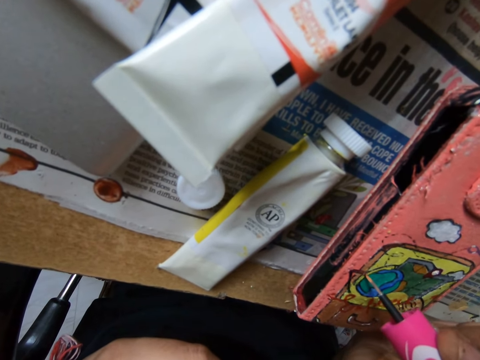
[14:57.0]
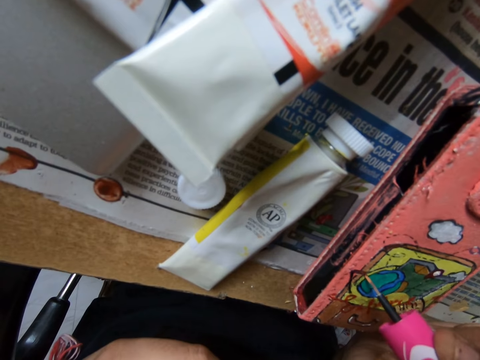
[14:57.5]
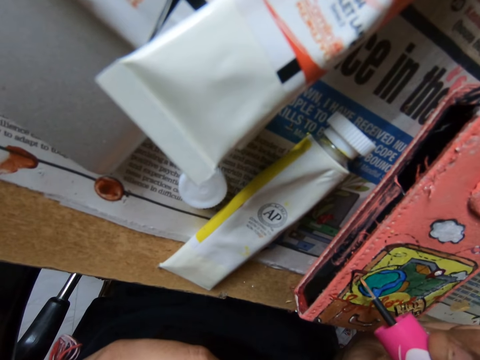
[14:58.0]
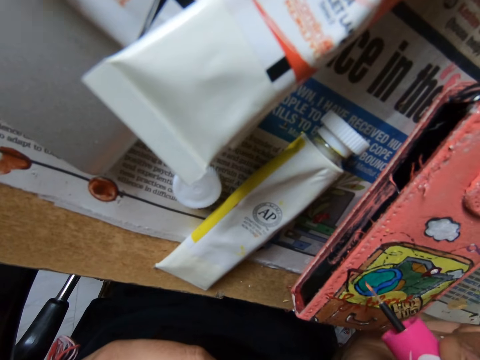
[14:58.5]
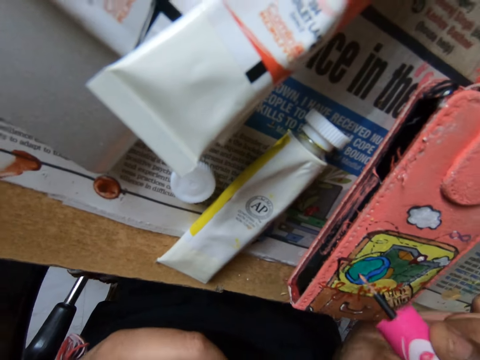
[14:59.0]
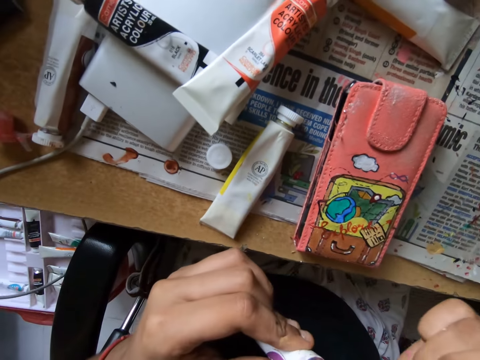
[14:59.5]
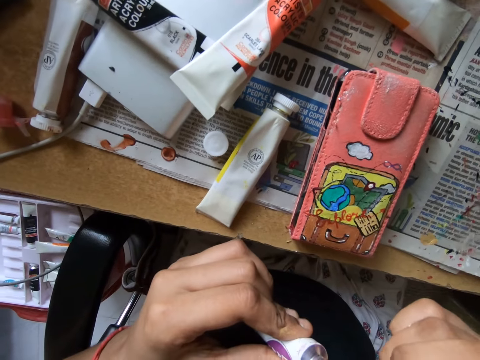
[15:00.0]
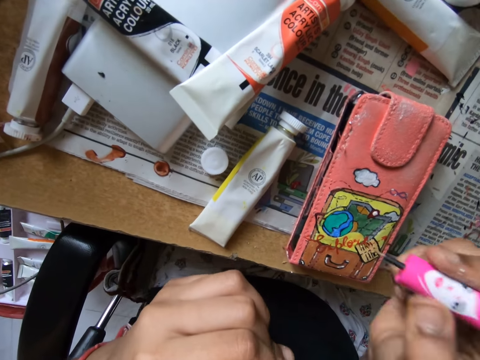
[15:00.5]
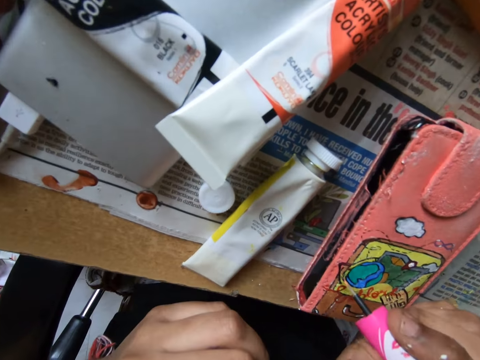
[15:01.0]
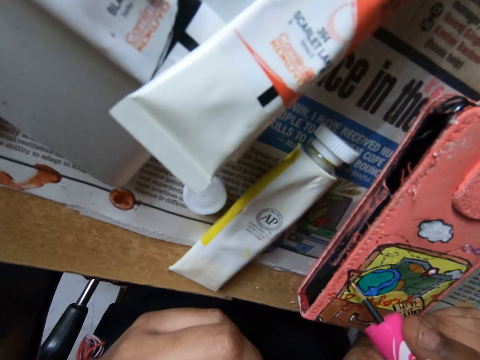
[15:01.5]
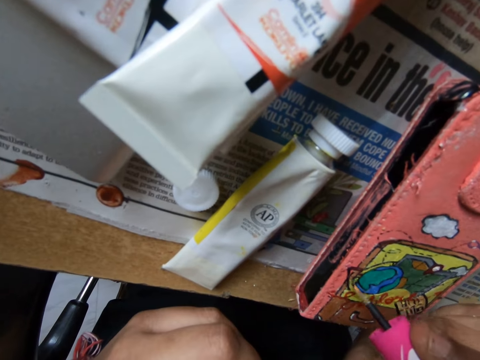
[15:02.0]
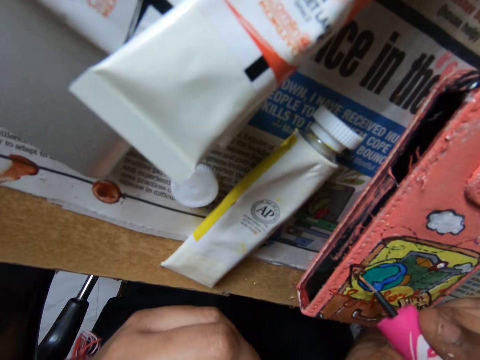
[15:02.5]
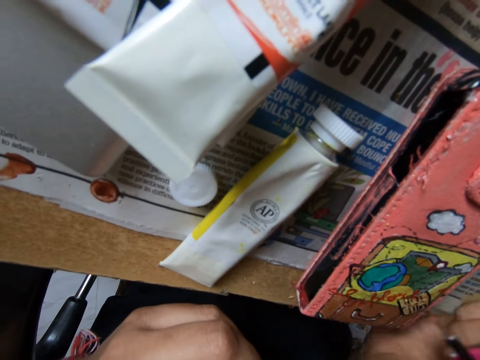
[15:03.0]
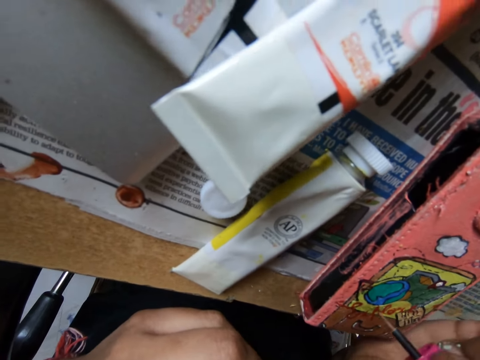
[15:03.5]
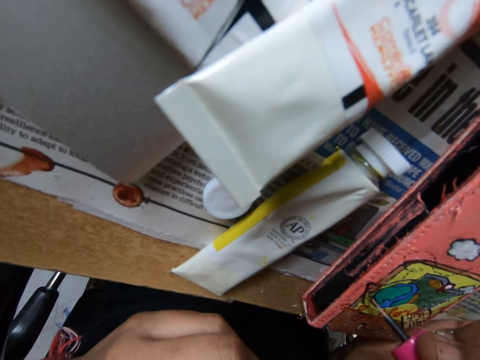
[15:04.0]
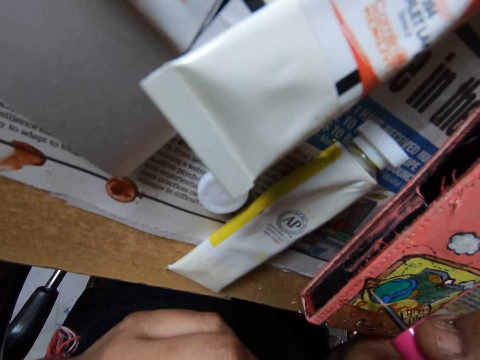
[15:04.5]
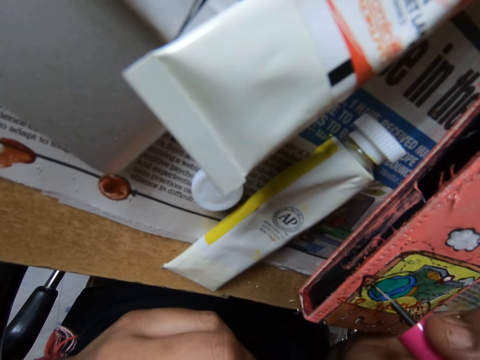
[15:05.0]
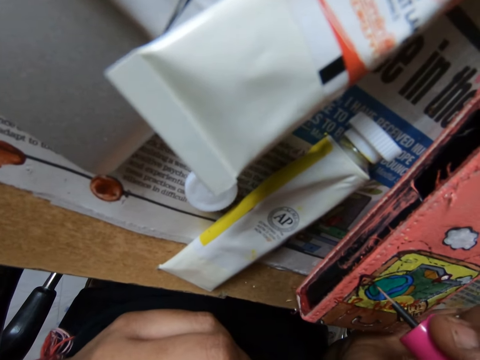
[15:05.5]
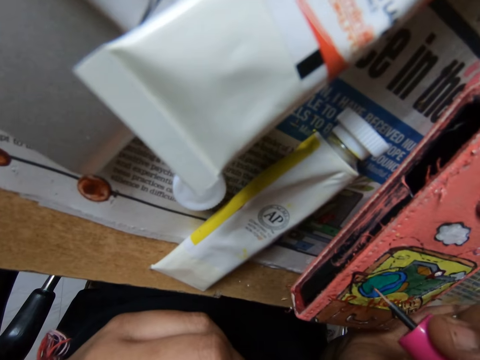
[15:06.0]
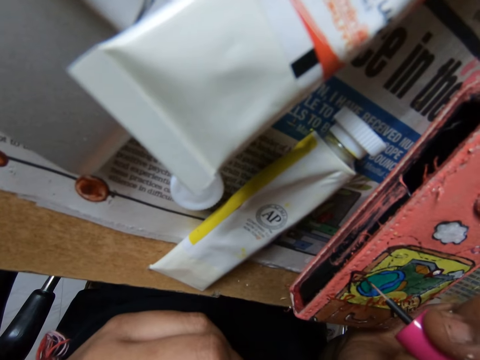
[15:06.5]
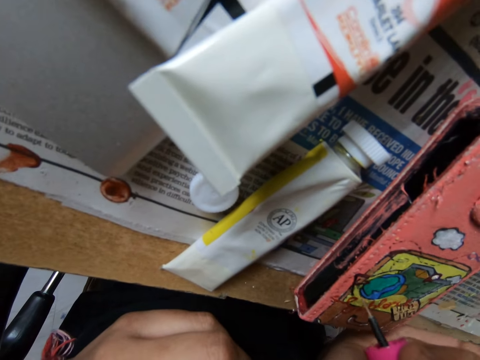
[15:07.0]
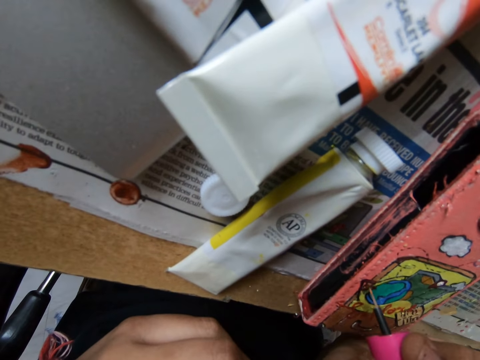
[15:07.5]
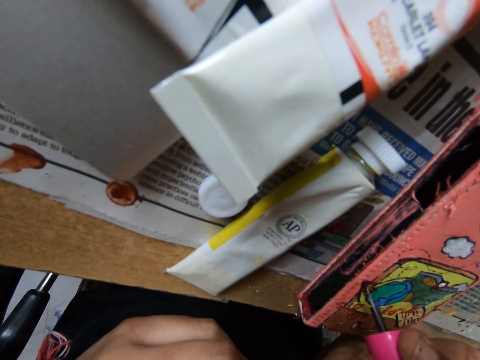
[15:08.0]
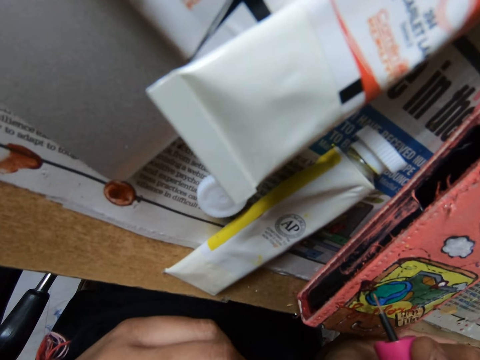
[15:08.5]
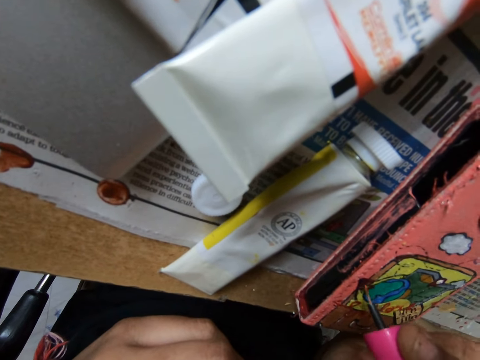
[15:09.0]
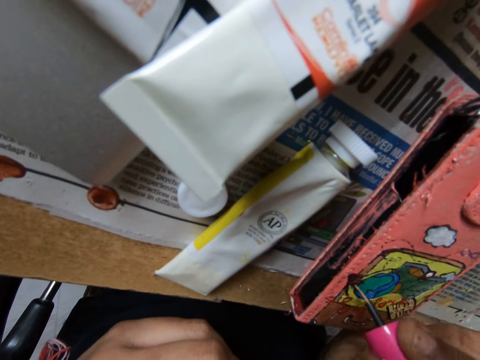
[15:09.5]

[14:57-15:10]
The camera wearer dips the brush into the tube. They continue to paint on a phone case.

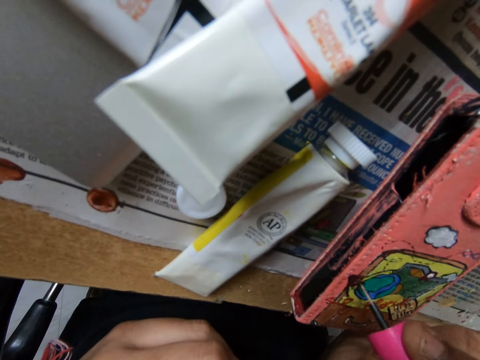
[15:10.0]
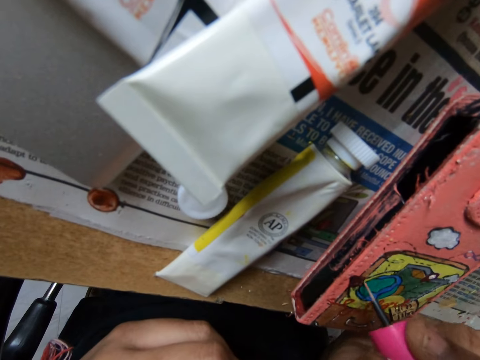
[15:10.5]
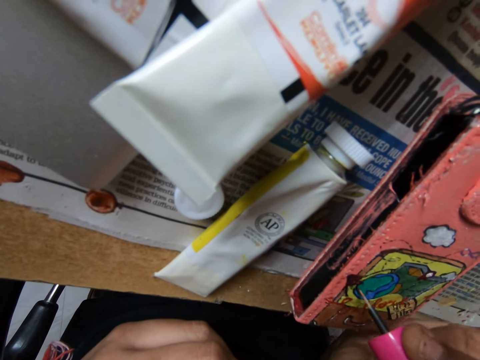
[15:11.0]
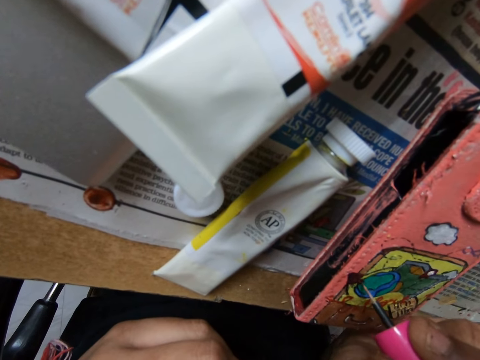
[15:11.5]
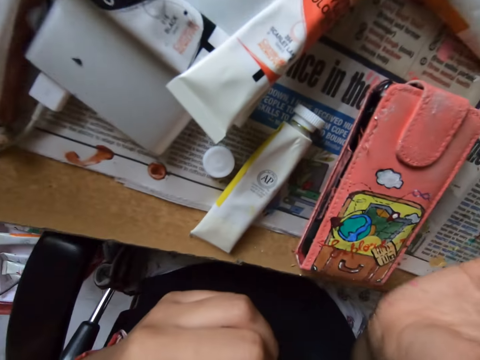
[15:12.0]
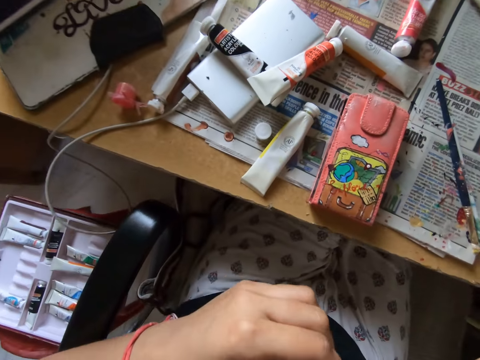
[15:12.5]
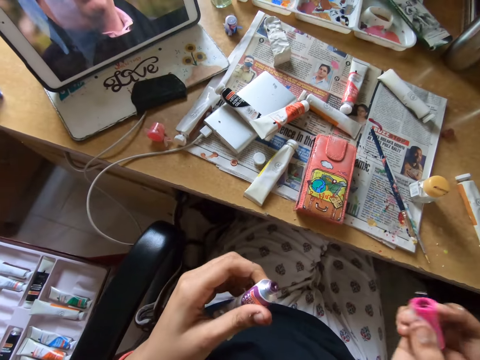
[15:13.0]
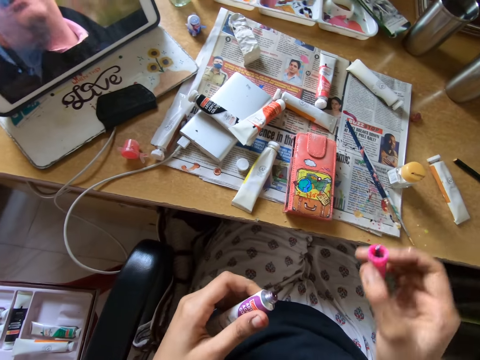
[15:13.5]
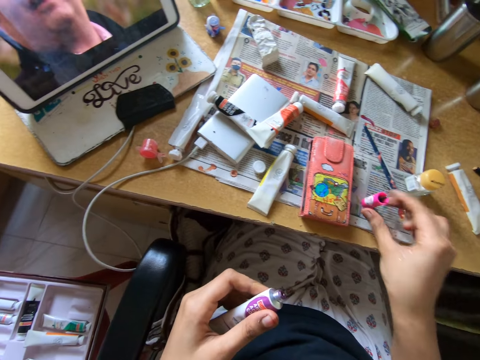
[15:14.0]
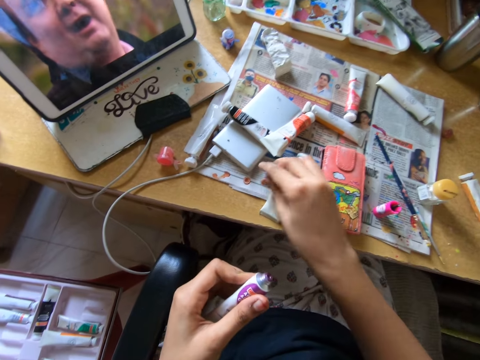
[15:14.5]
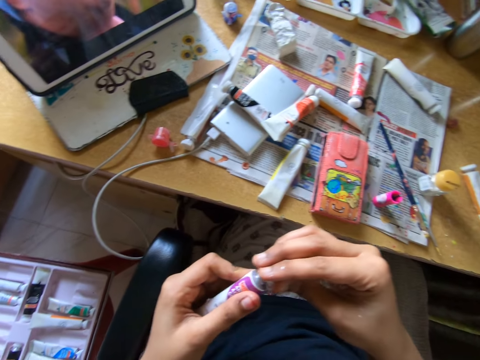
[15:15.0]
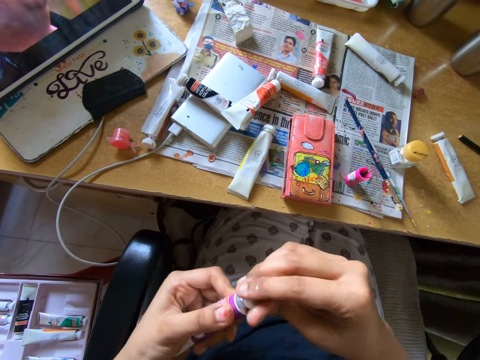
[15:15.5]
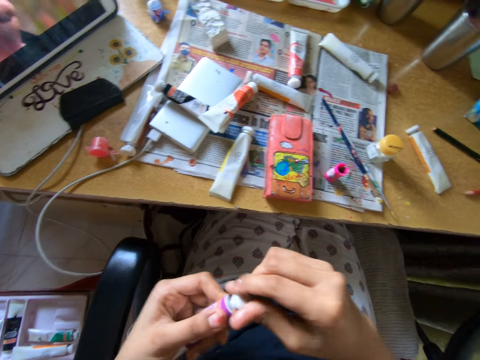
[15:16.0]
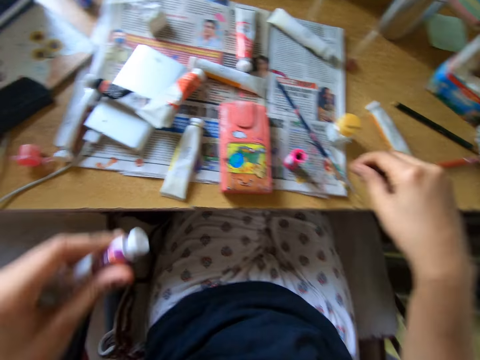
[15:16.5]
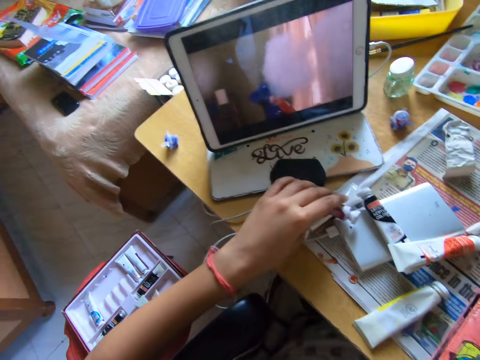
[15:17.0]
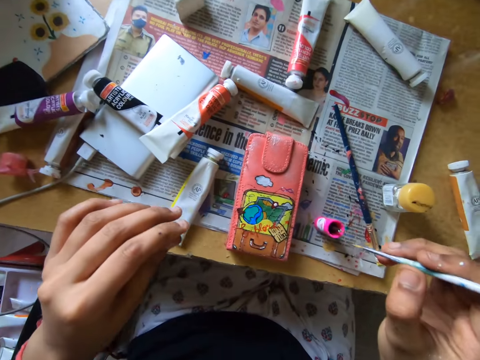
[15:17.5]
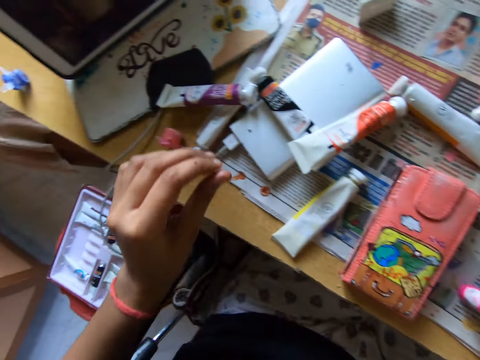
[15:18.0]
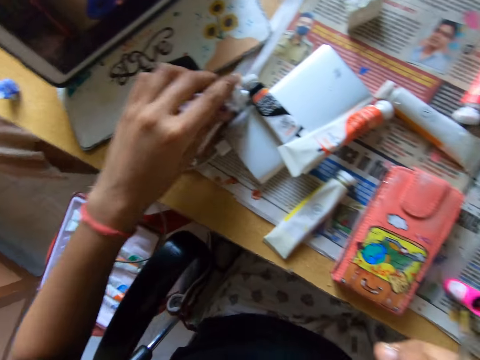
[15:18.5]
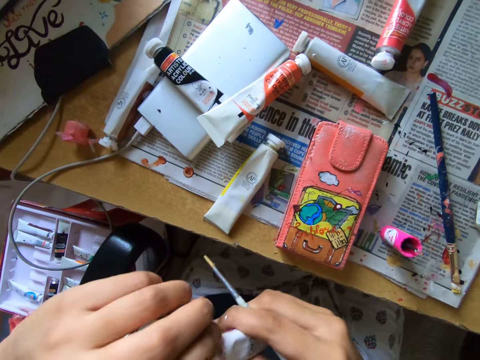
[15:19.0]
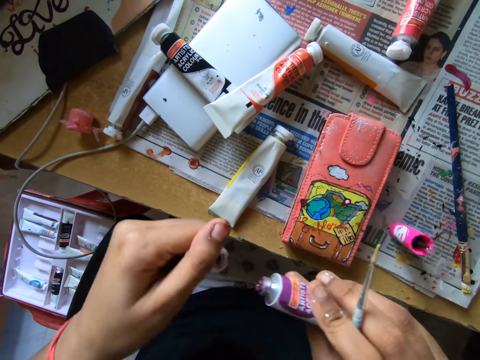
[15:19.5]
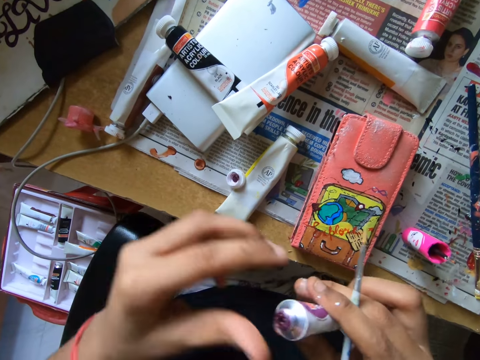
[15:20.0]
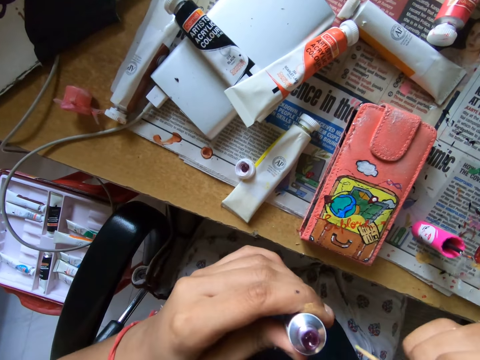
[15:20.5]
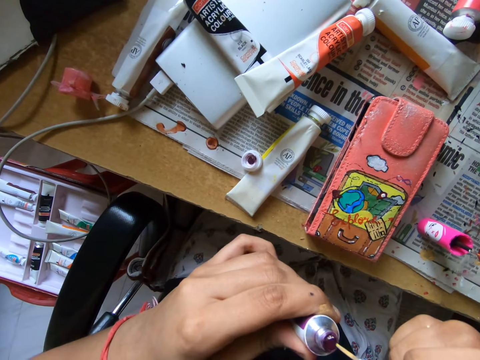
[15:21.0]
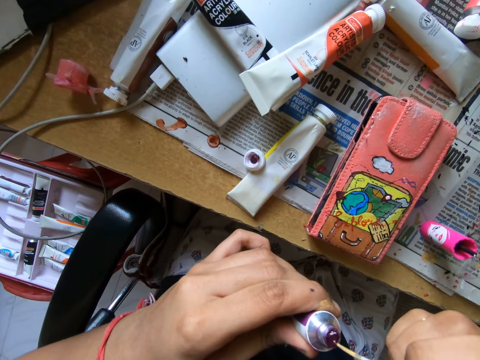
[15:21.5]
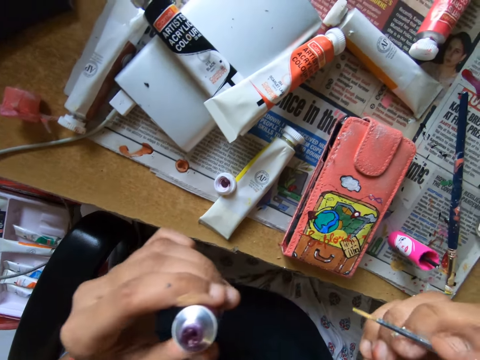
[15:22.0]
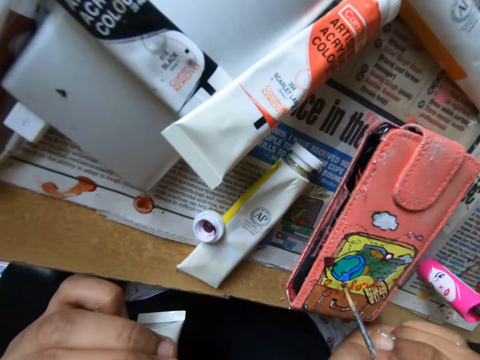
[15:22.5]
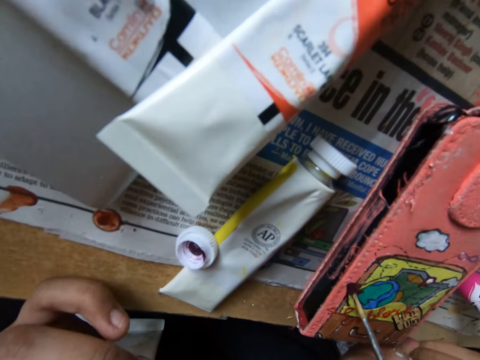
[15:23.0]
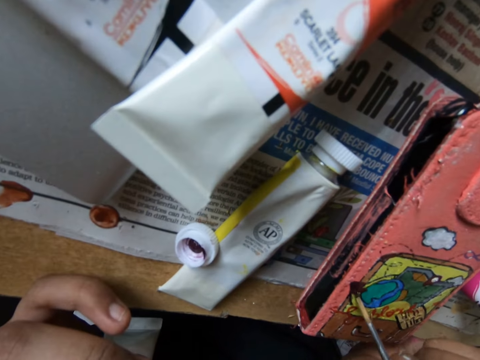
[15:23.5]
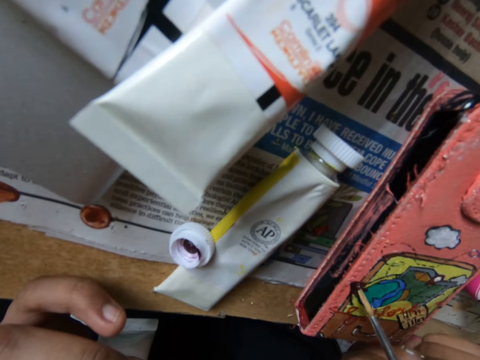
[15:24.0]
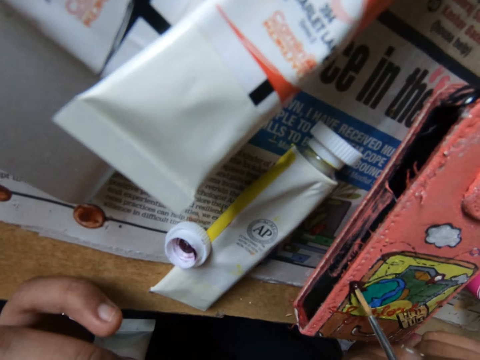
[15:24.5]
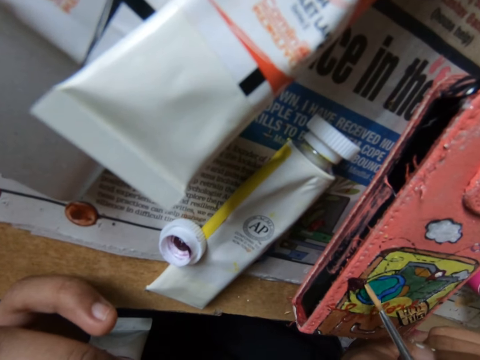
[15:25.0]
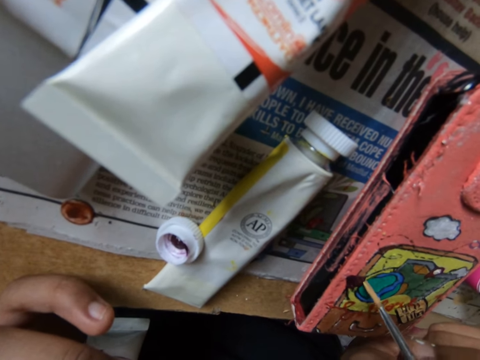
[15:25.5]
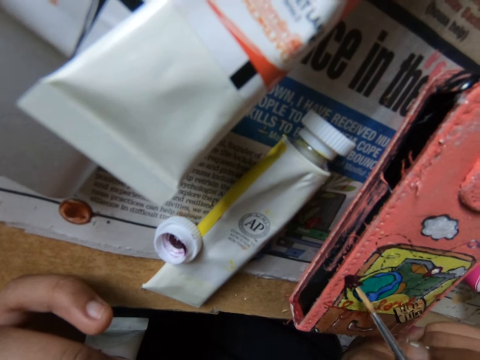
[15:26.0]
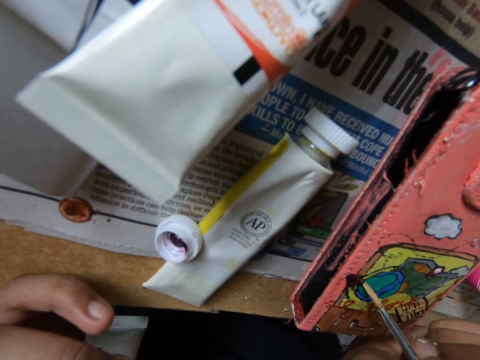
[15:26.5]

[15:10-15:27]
The camera wearer dips the brush into the tube. They put down the paint brush on a table. They pick the cover of the tube from the table, and cover the tube with the cap. They pick a brush from the table. They drop the tube on the table. They pick another tube or paint bottle from the table, and open the tube. They take the paint bottle from the other hand. They drop the cap on the table. They dip the brush into the tube. They continue to paint on a phone case.
